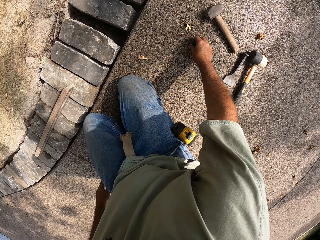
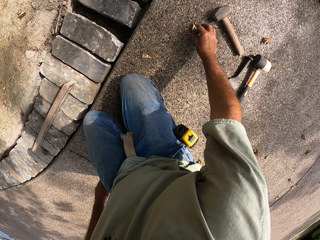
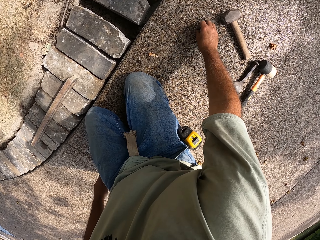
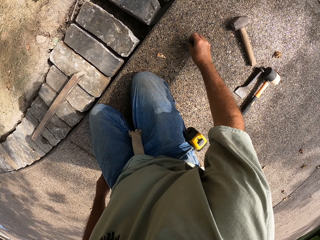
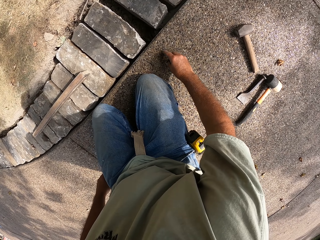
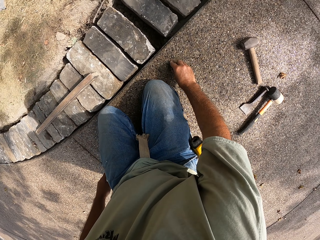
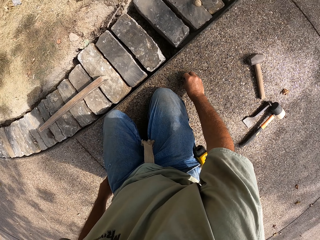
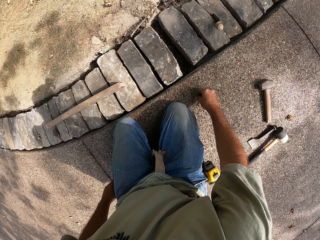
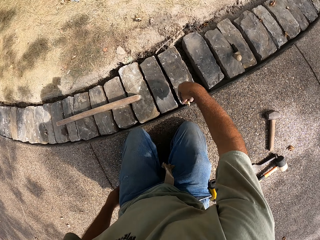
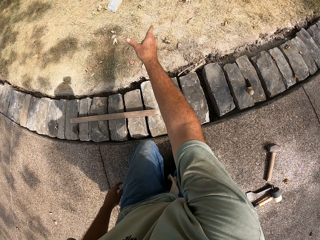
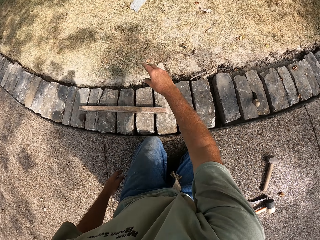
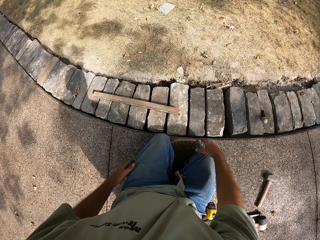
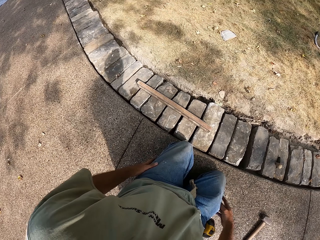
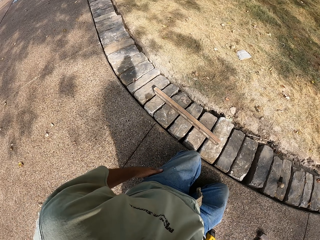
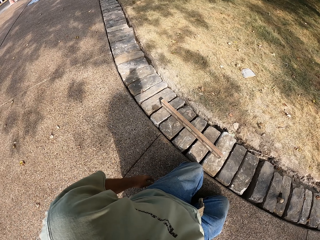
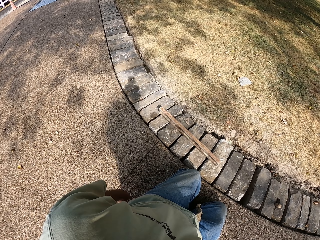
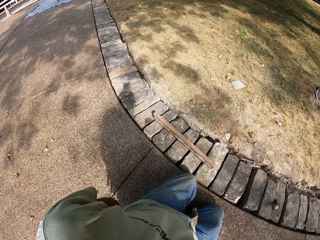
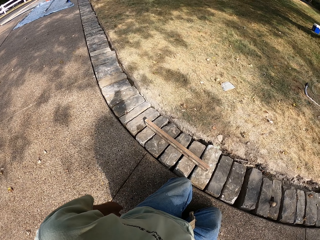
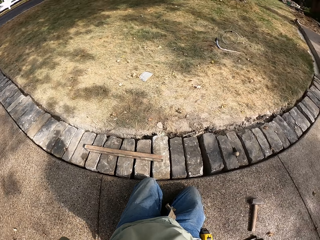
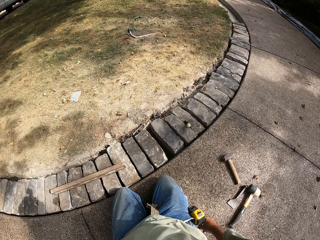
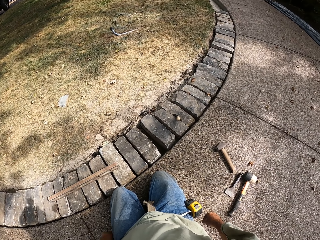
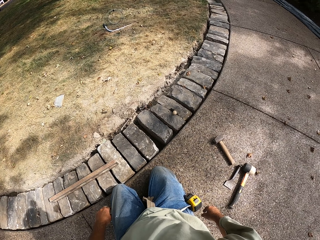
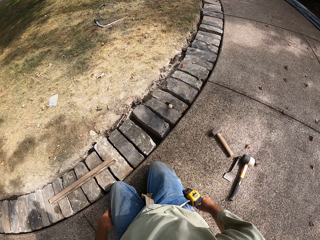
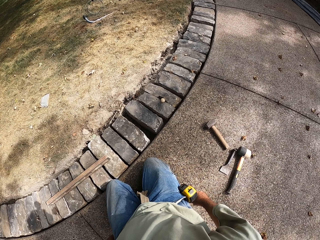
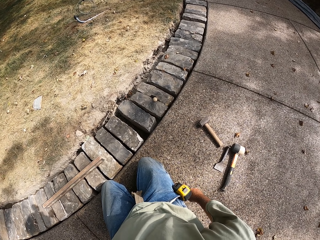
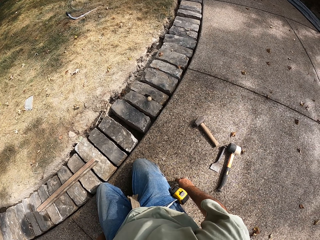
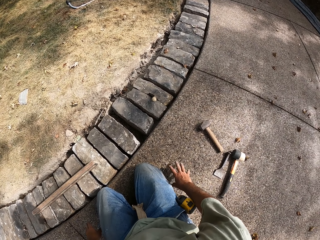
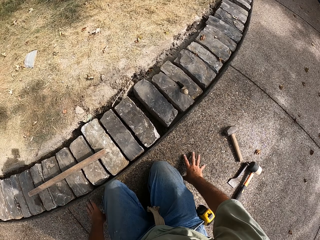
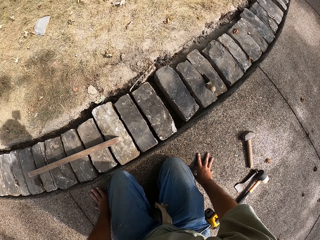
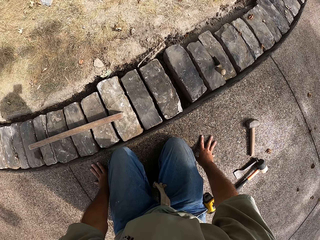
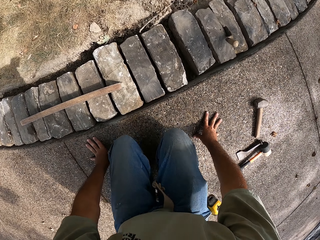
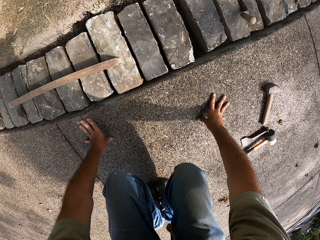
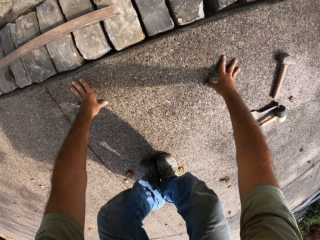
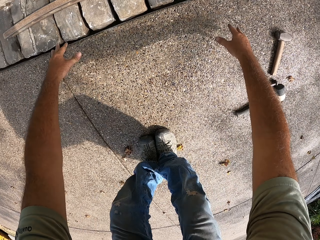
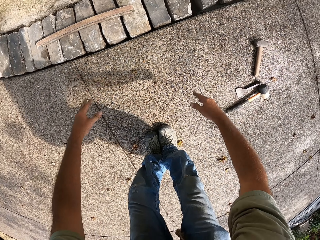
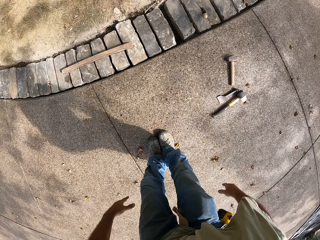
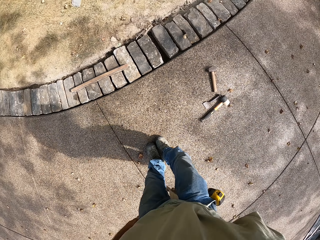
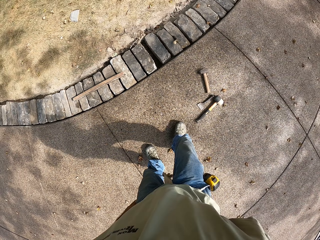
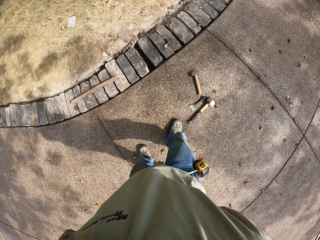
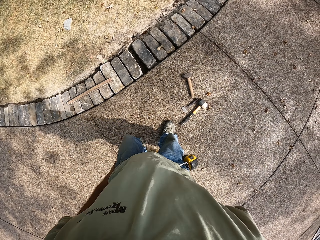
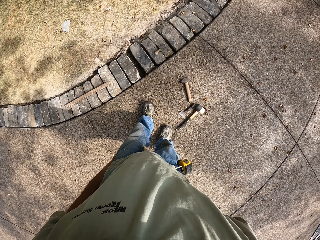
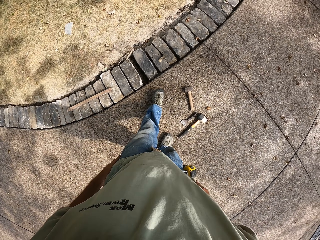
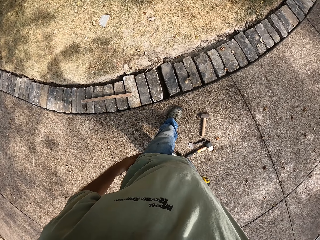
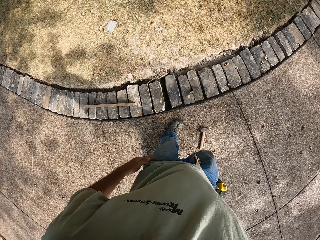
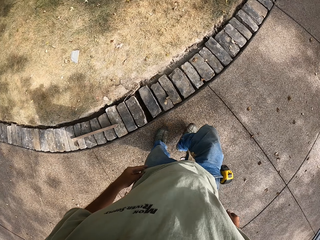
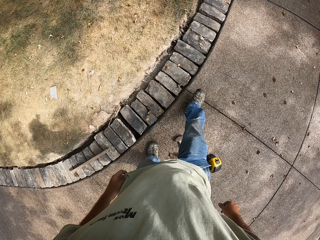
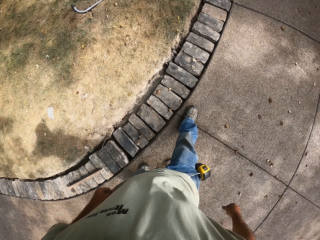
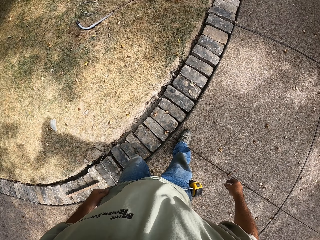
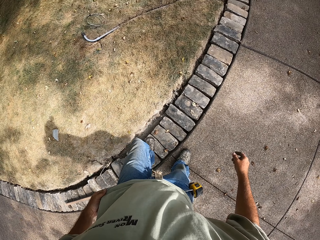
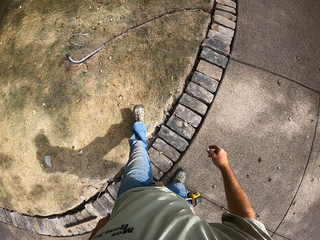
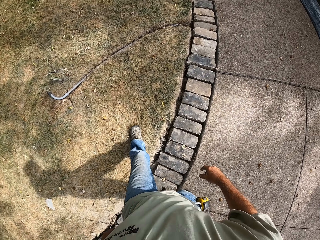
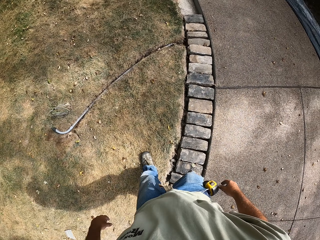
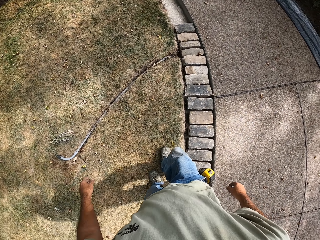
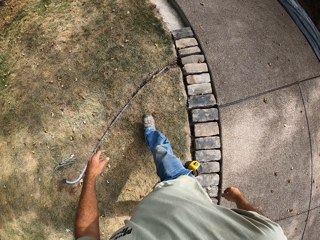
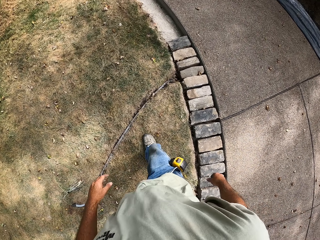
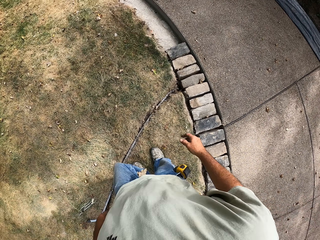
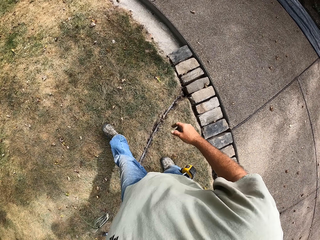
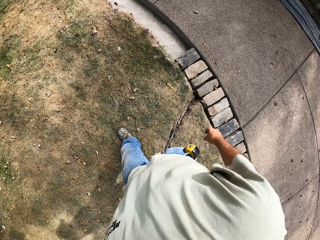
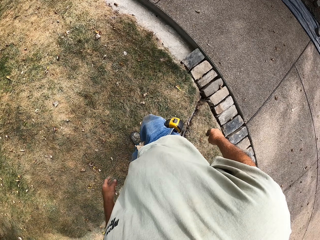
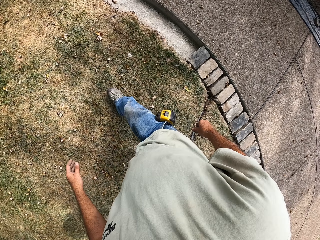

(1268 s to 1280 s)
The camera wearer picks dirt. They throw away the dirt. They turn around the construction area. They walk around the construction site.

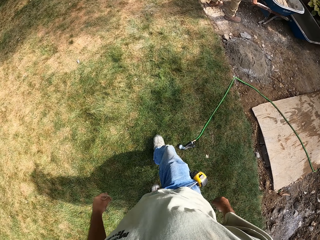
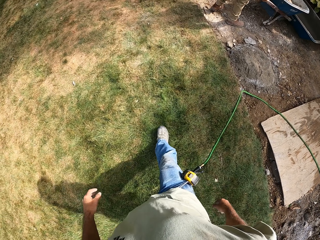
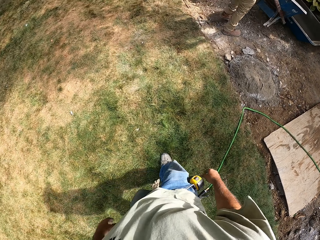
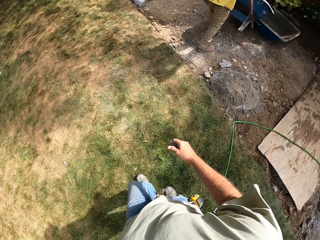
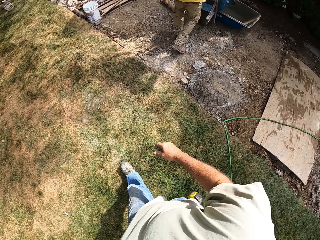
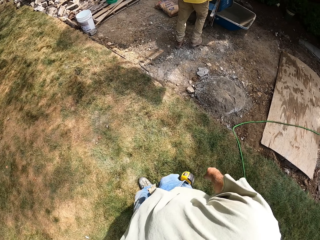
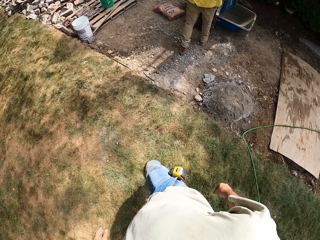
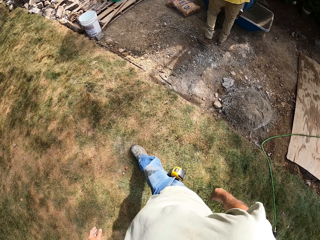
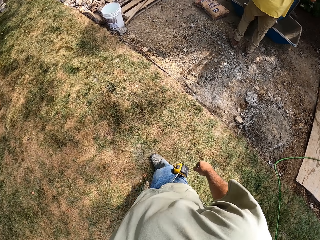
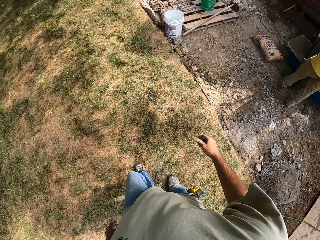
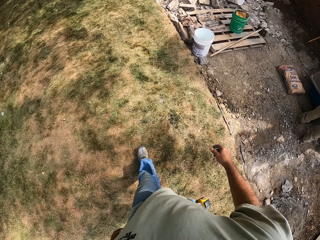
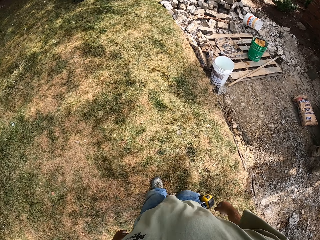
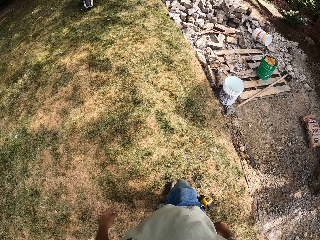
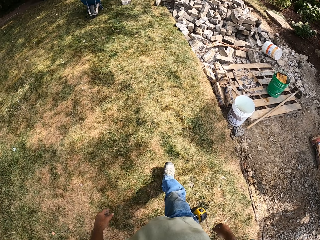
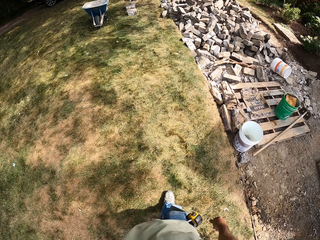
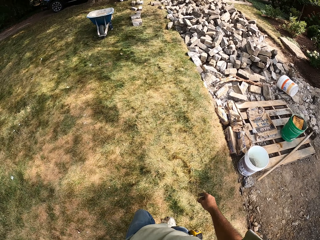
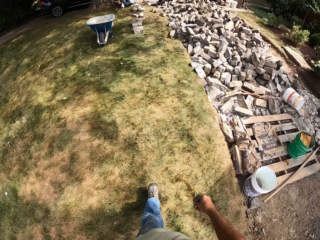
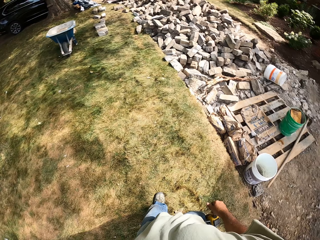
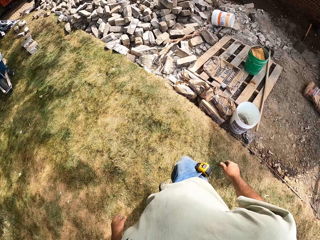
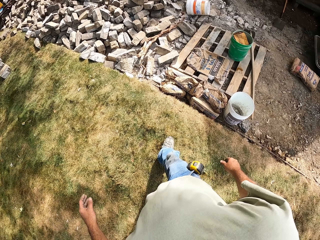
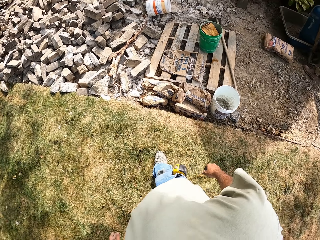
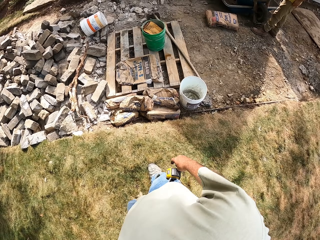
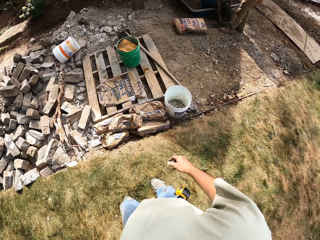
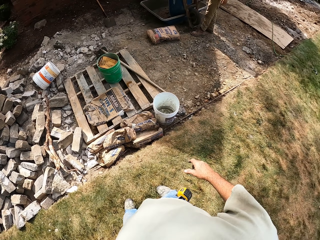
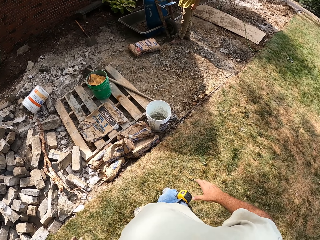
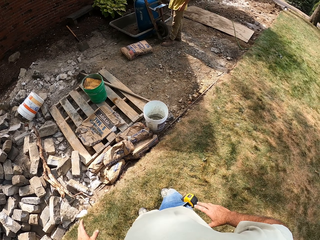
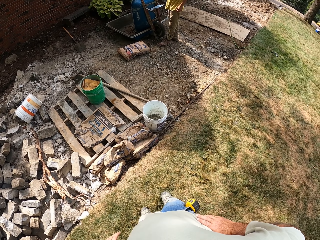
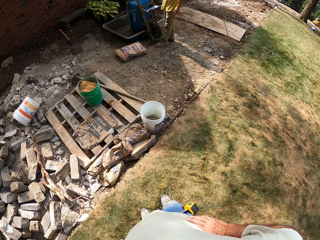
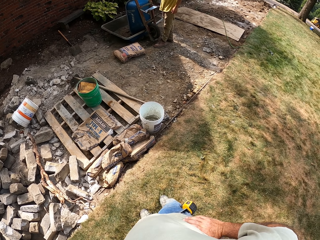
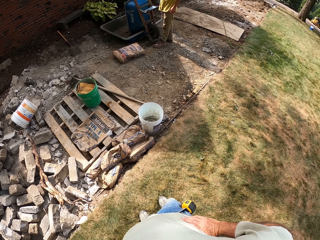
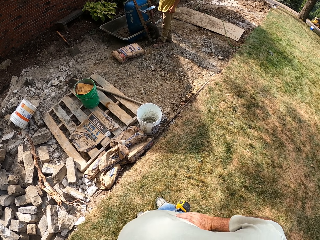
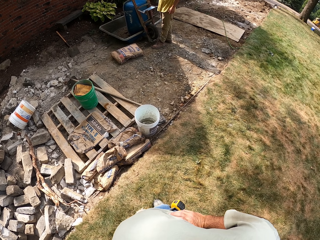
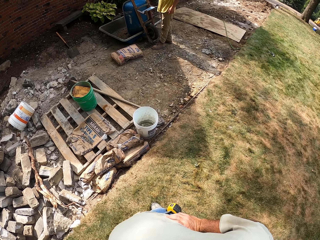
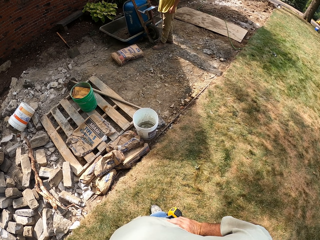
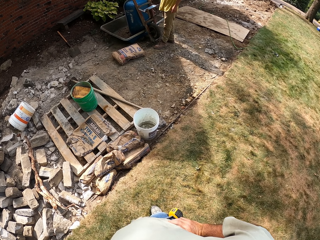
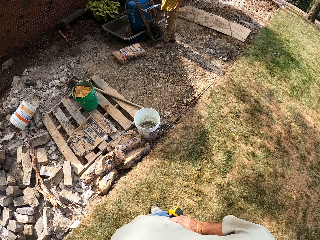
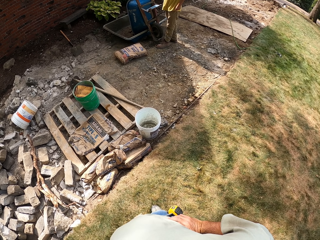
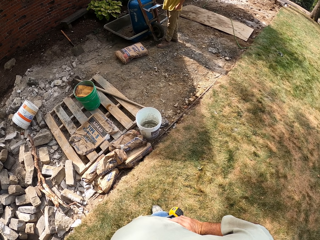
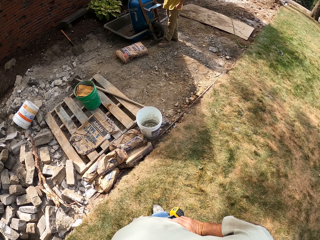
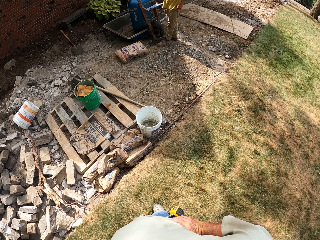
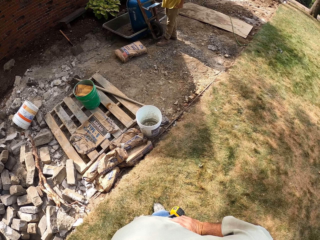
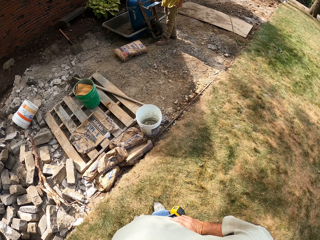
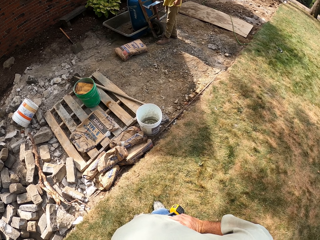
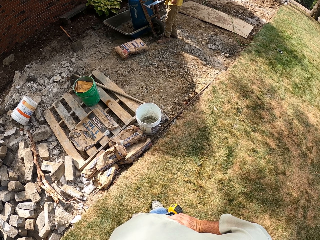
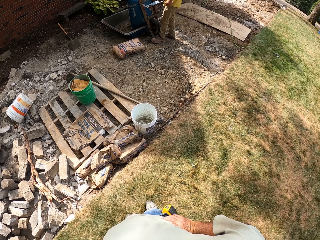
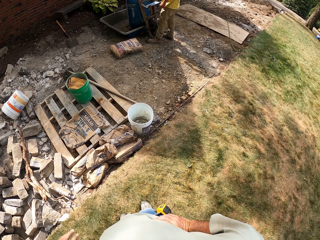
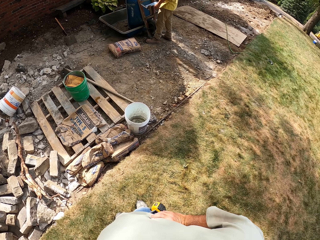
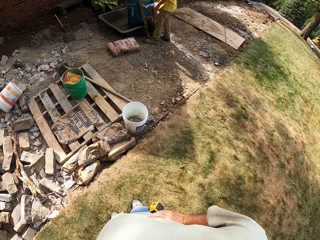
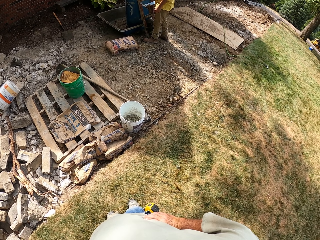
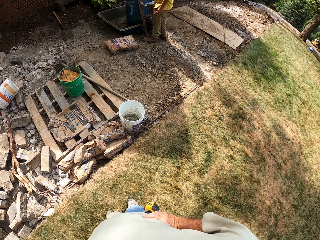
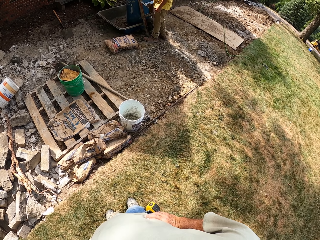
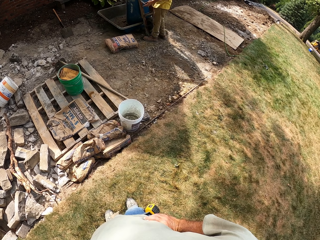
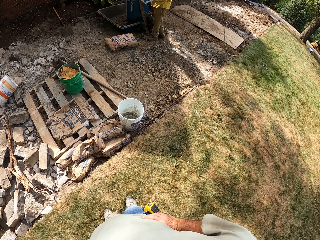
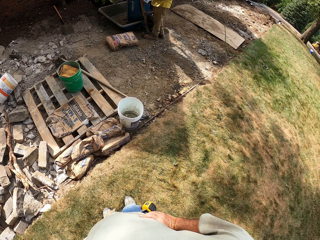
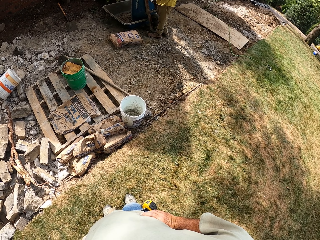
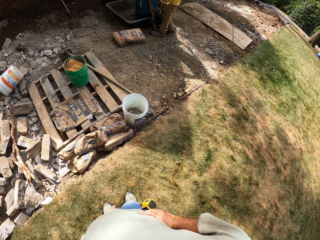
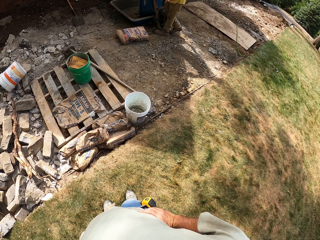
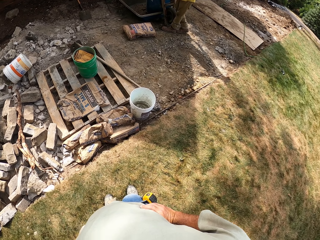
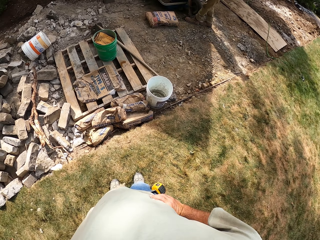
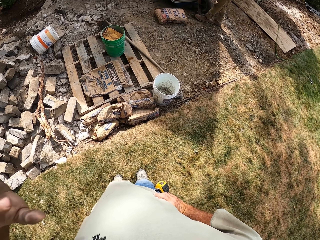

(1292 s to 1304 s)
A person picks up a wheelbarrow. The camera wearer walks around the construction site. They turn around the construction site.
